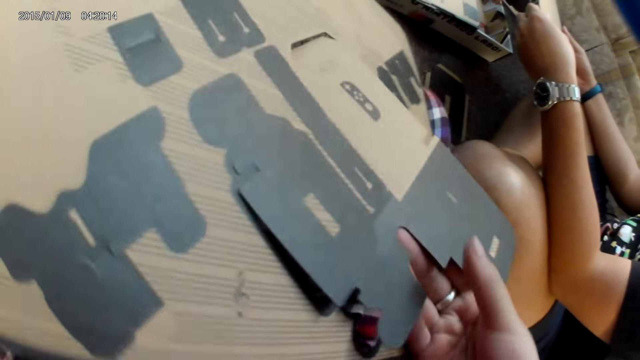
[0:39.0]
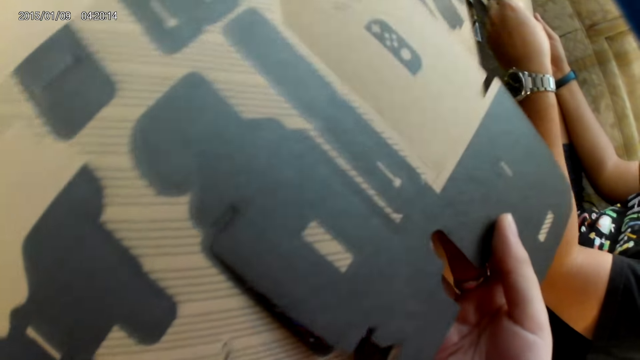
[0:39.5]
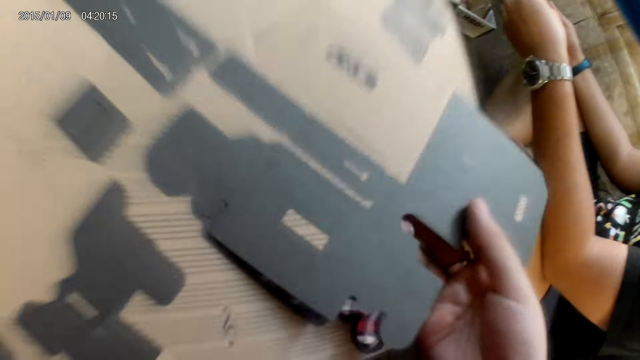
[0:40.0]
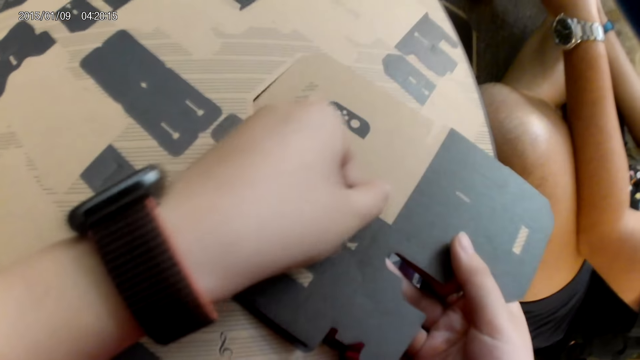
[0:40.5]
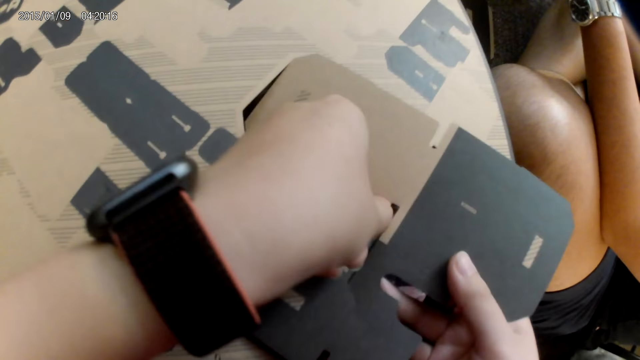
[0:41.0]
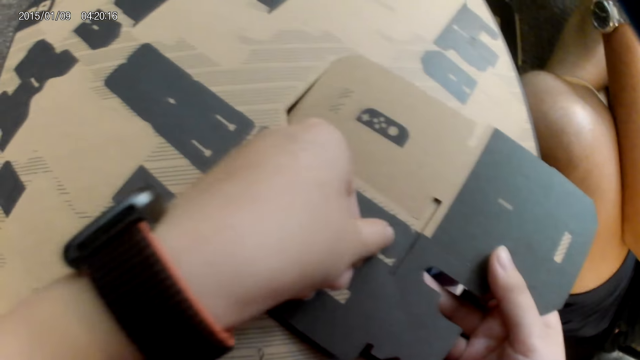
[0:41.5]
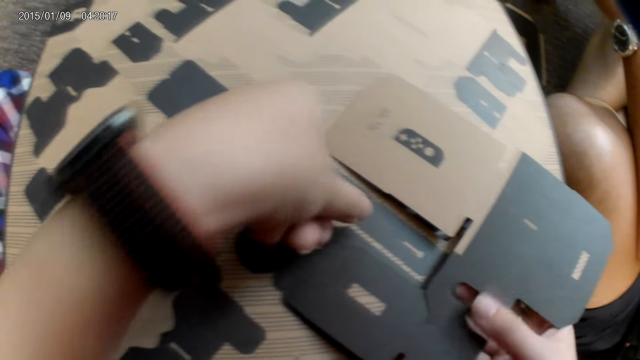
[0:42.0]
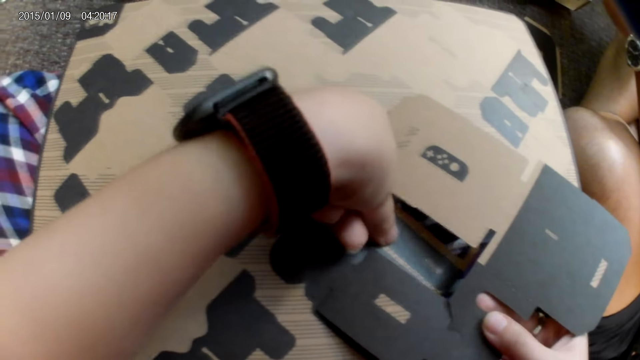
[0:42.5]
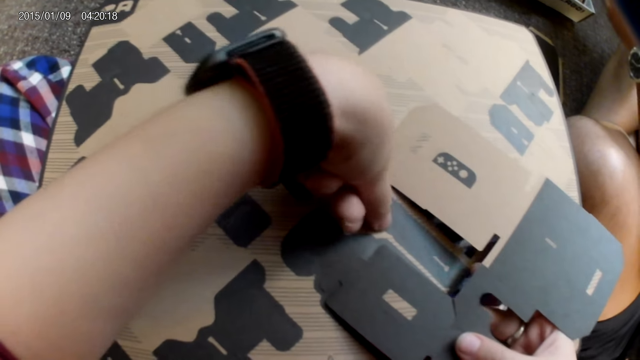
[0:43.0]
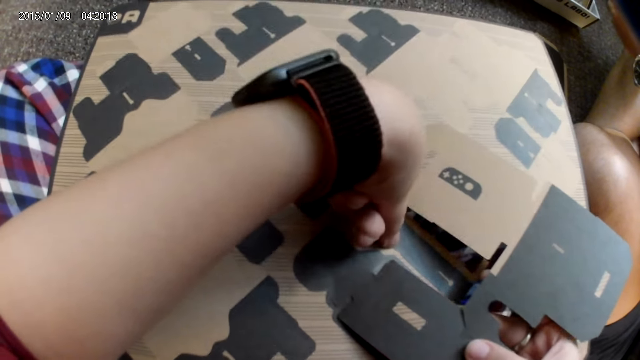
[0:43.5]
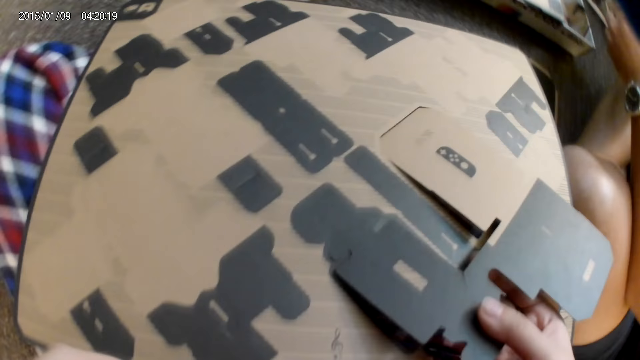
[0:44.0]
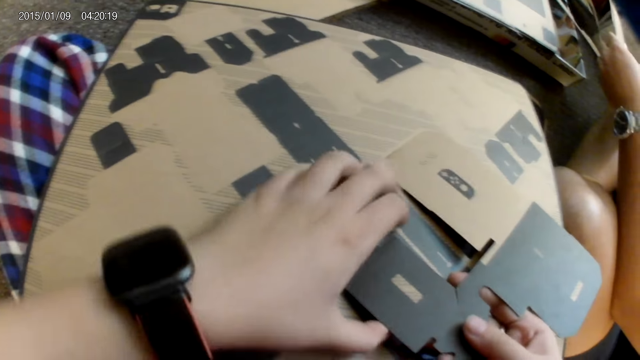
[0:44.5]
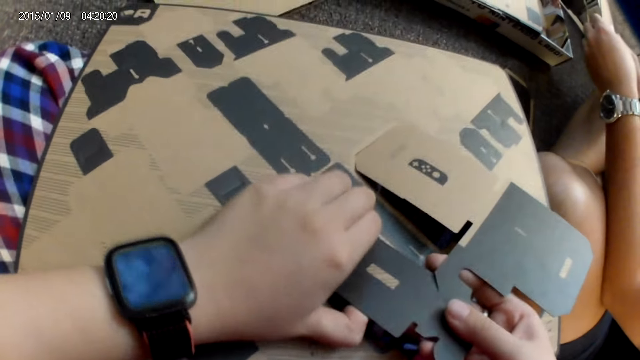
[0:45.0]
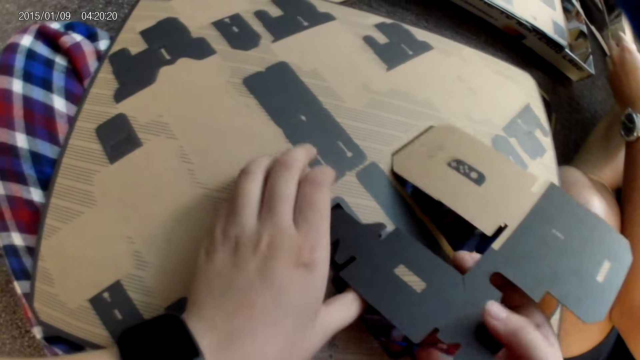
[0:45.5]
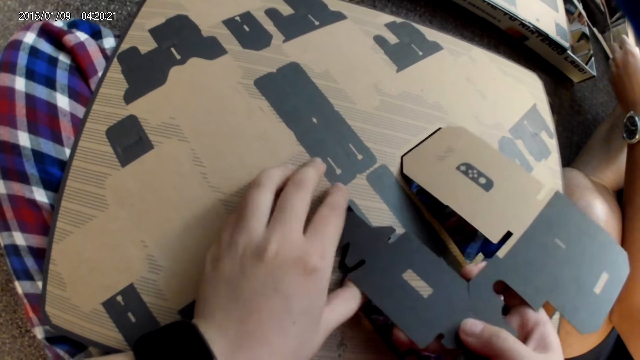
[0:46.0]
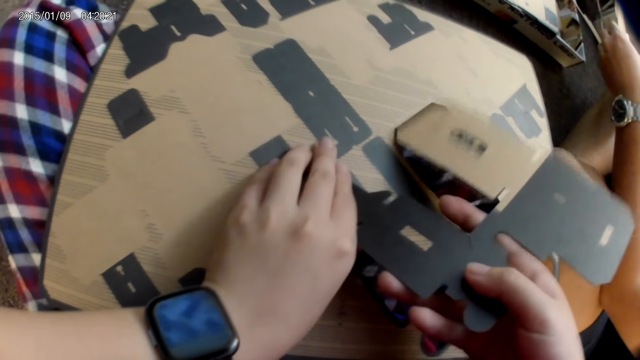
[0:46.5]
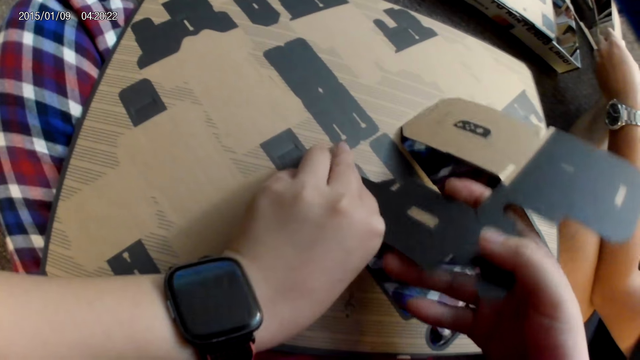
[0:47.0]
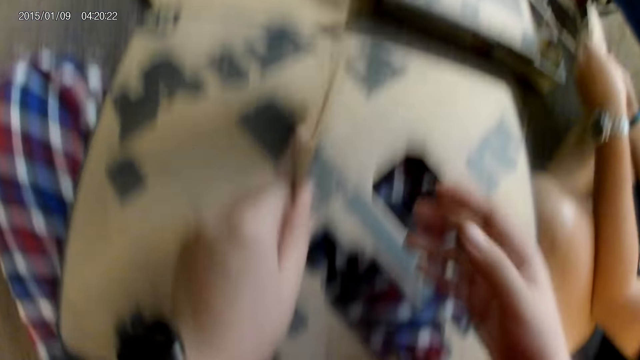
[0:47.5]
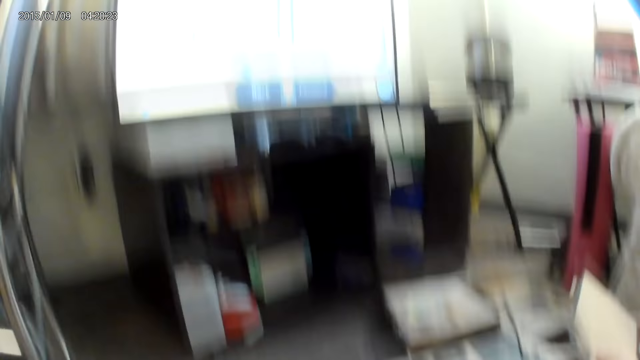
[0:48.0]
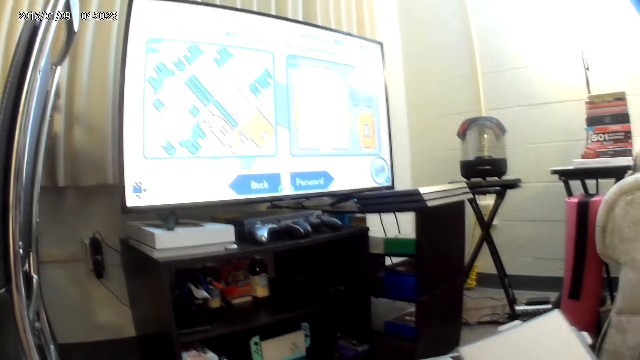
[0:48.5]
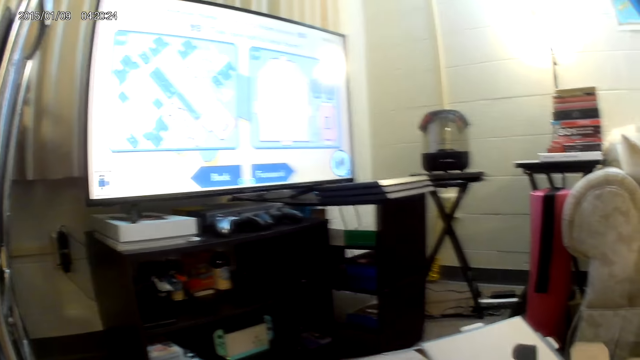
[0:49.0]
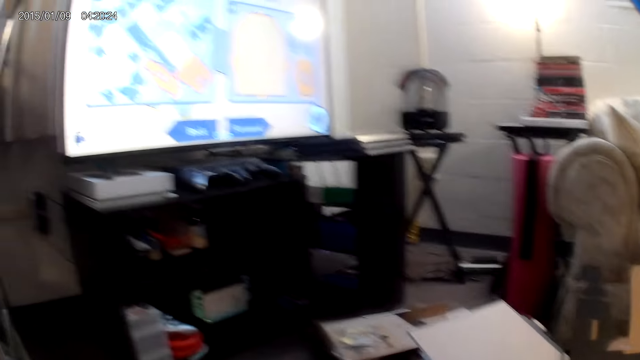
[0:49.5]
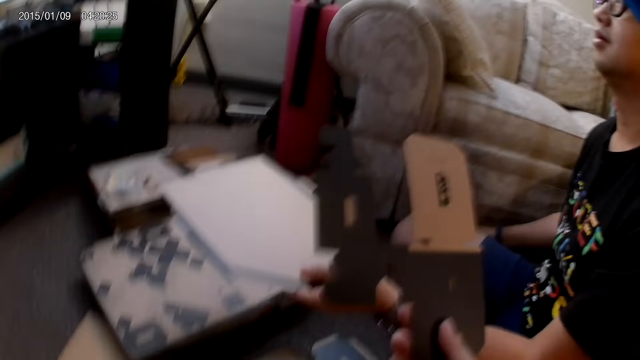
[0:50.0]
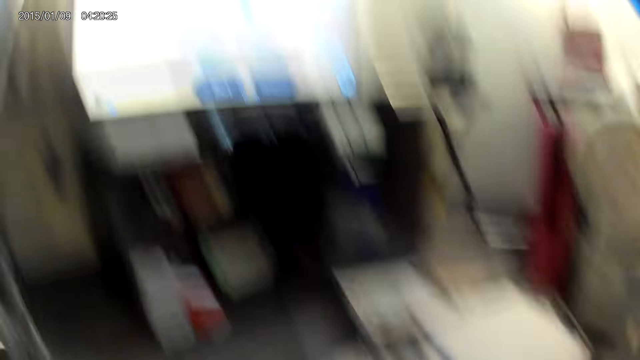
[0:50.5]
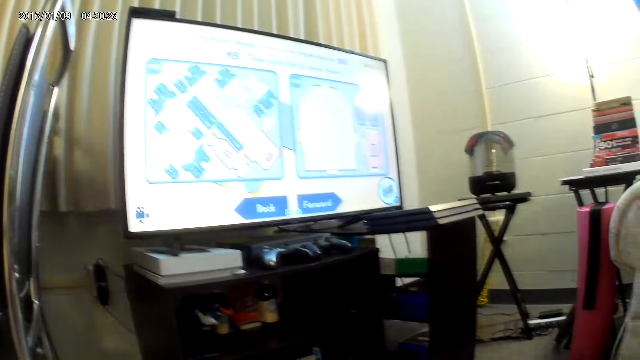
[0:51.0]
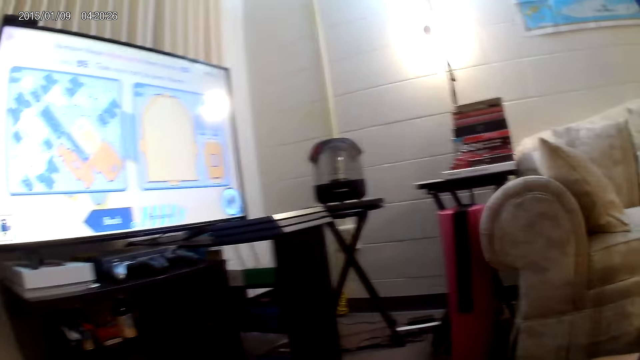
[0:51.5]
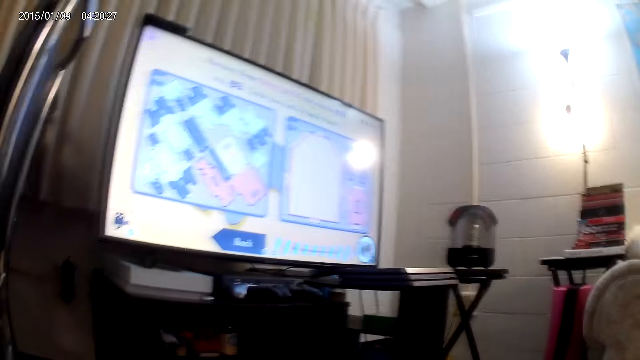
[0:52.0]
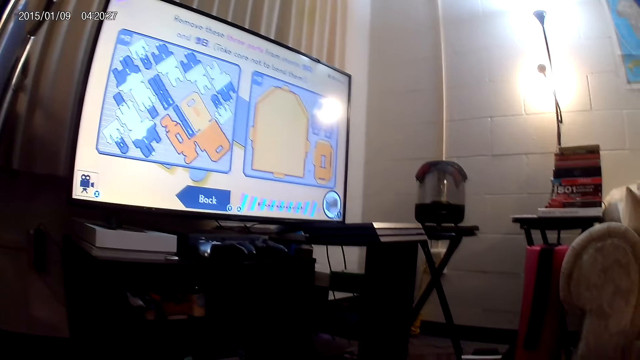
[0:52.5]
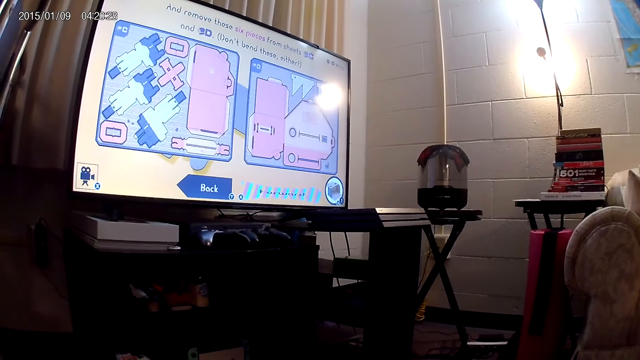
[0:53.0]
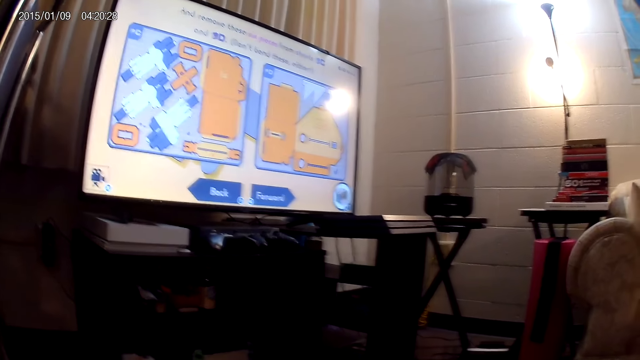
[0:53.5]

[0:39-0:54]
The camera wearer presses the cardboard piece with both hands. She holds the cardboard piece with her right hand. She presses the cardboard piece with both hands. She pulls a part of the cardboard piece with her left hand. She holds the cardboard piece with both hands. A man dials on the game controller. The camera wearer holds the cardboard piece with her right hand. The man holds the cardboard piece with his left hand.

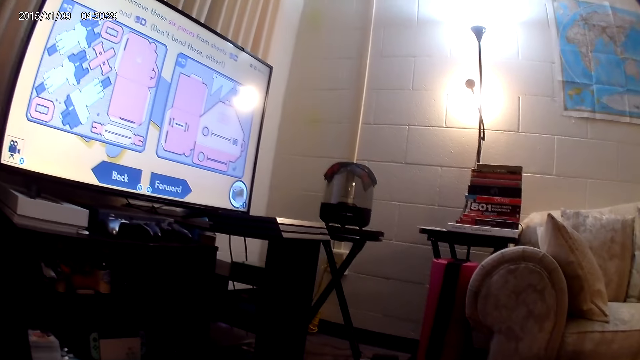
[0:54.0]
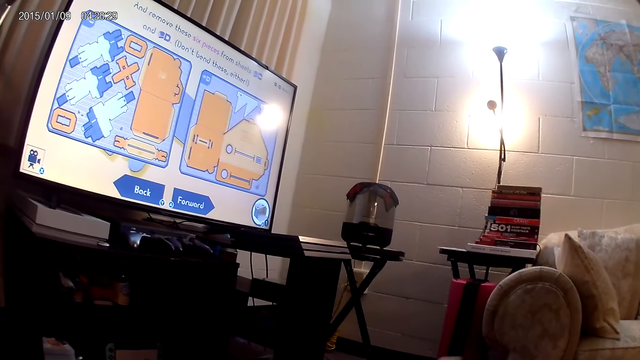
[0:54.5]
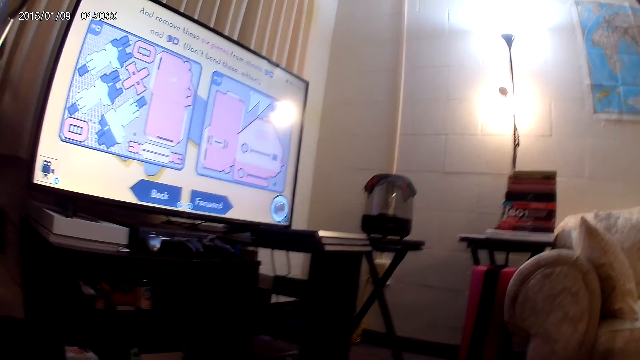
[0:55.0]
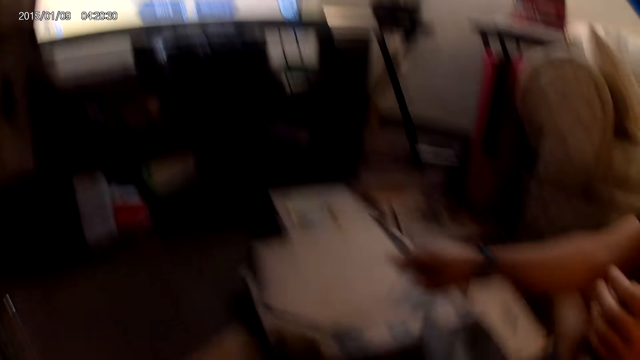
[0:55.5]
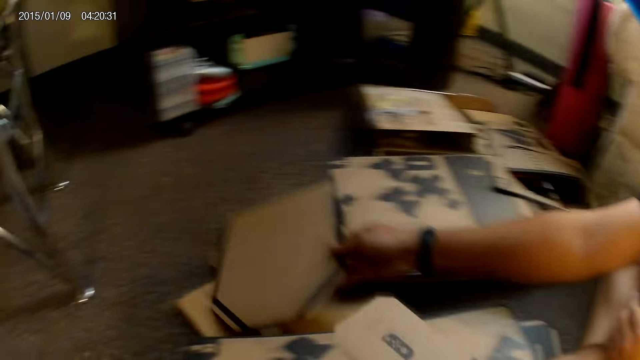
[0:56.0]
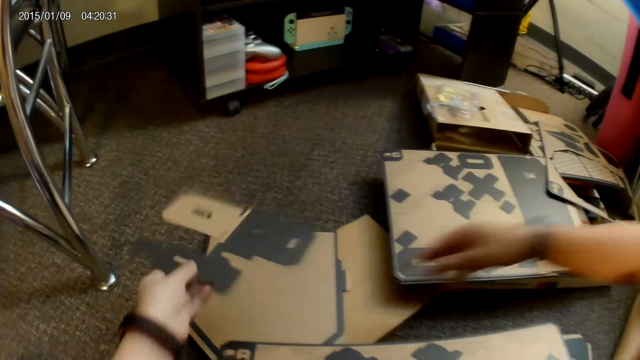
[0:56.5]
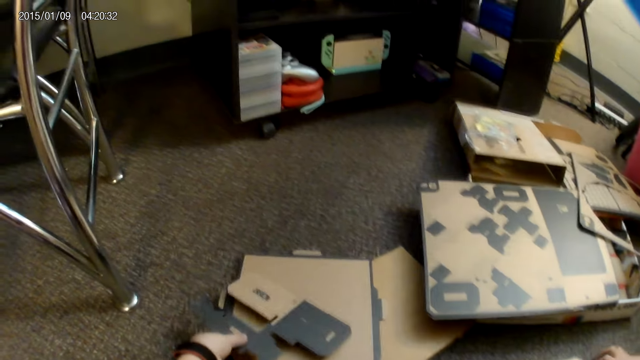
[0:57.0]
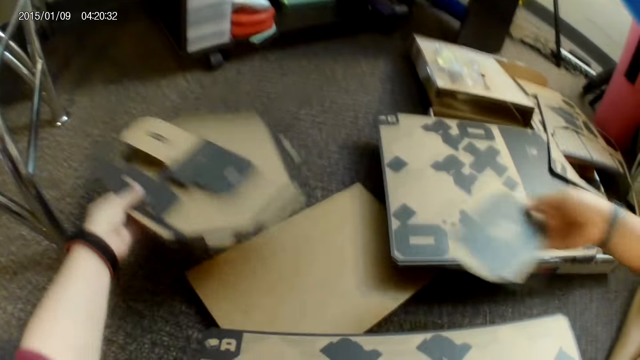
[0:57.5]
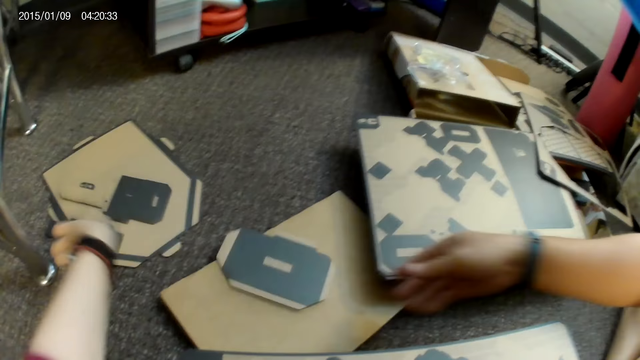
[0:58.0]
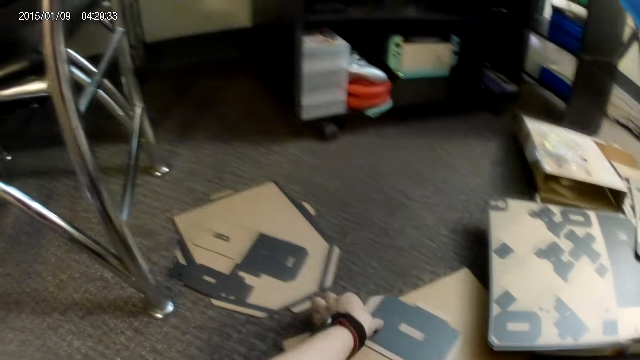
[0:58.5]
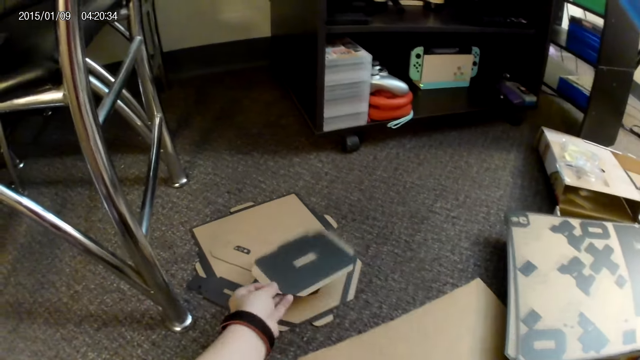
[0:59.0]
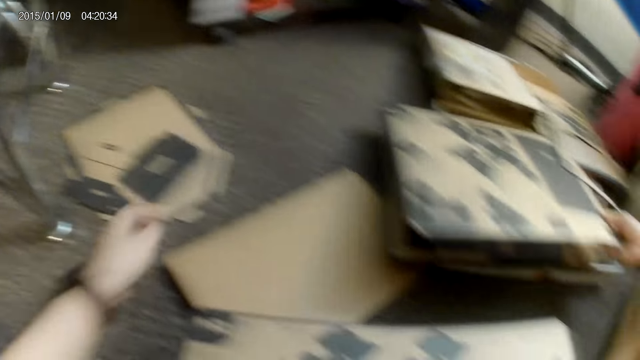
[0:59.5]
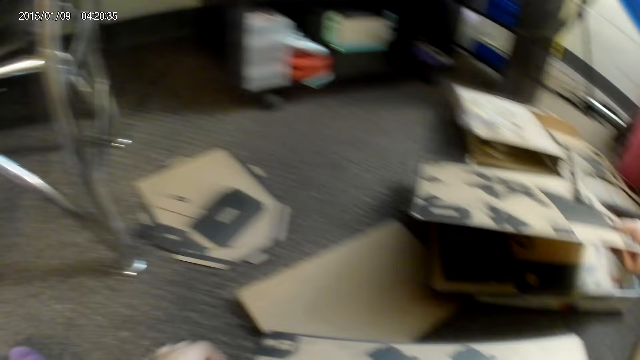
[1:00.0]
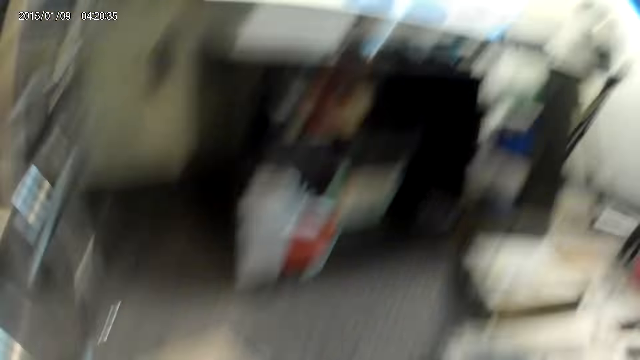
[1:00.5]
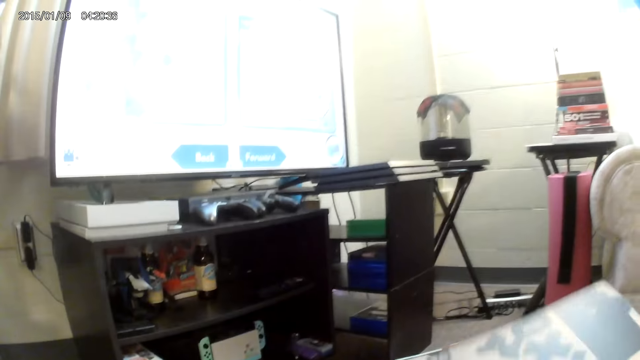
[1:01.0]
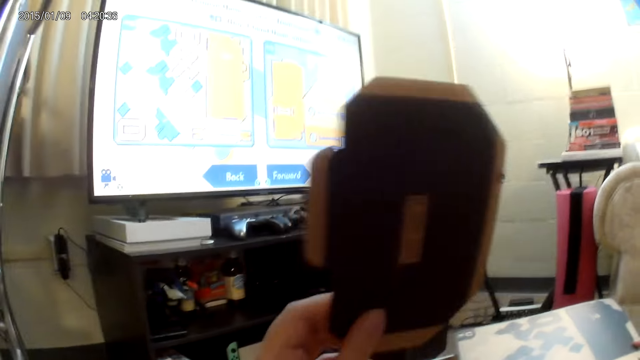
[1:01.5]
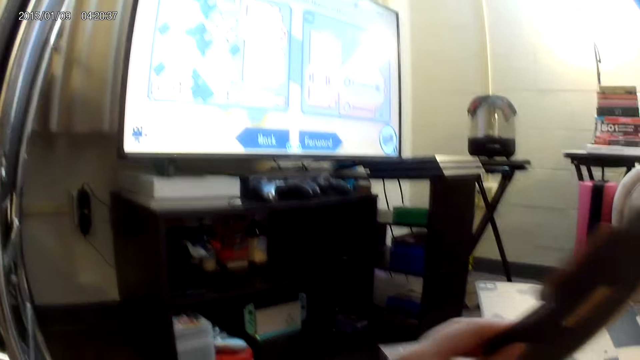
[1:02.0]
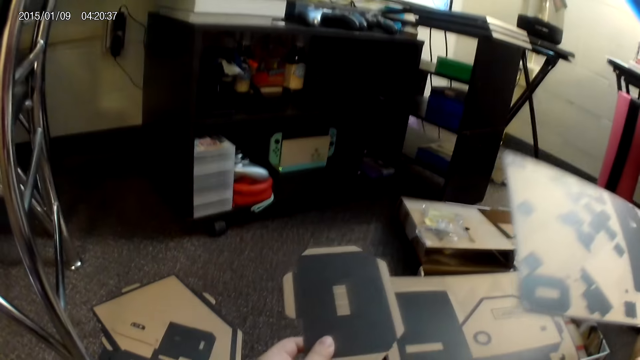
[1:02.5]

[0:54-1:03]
A man places the cardboard piece or cardbox on the floor with his right hand. The camera wearer places the cardboard piece on the floor with her left hand. She repositions the cardboard pieces on the floor with her left hand. The man places the cardboard piece on the floor with his right hand. The camera wearer picks the cardbox on the floor. She repositions the cardboard piece with her left hand. She puts the cardbox on the floor. The man holds the cardboard piece with his right hand and picks the cardbox on the floor. The camera wearer picks the cardboard piece from the floor with her left hand. She holds the cardboard piece with her left hand.
